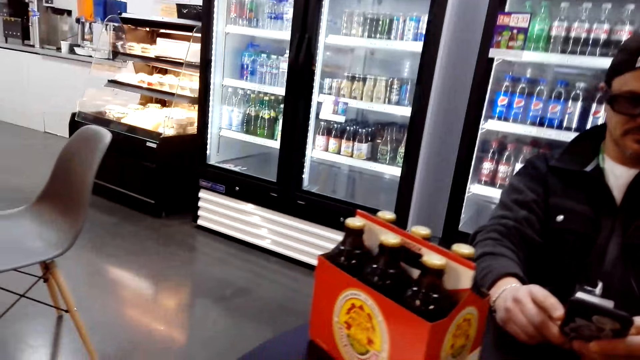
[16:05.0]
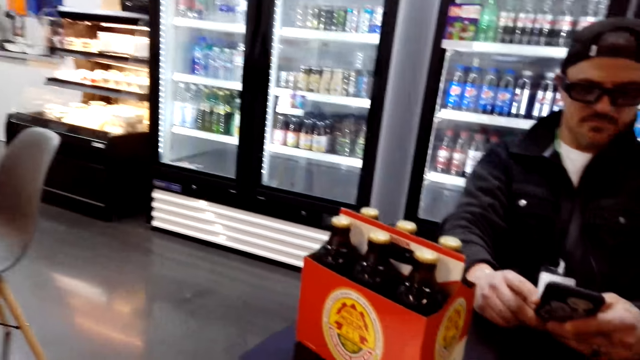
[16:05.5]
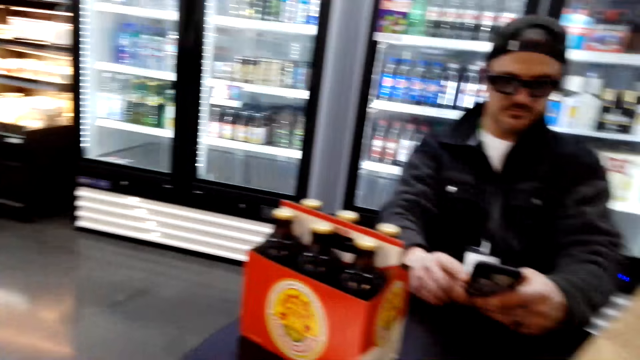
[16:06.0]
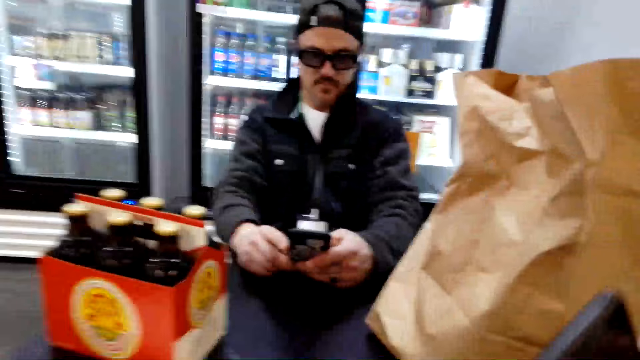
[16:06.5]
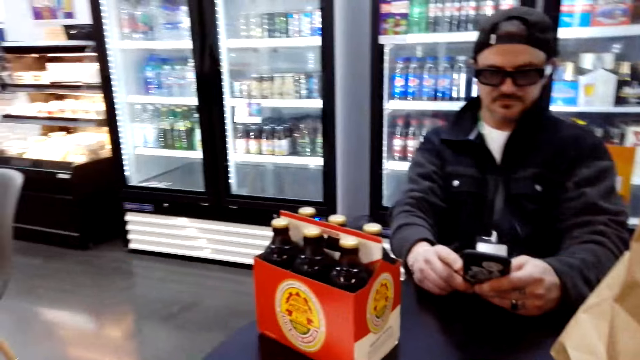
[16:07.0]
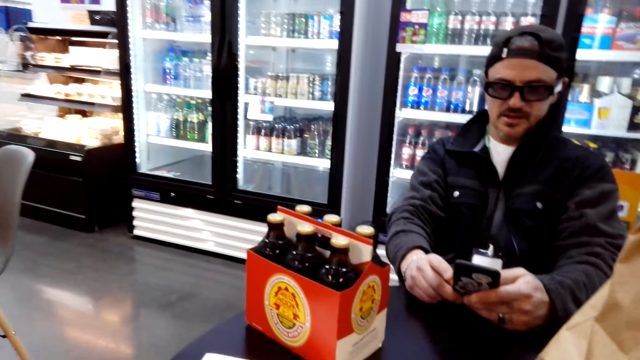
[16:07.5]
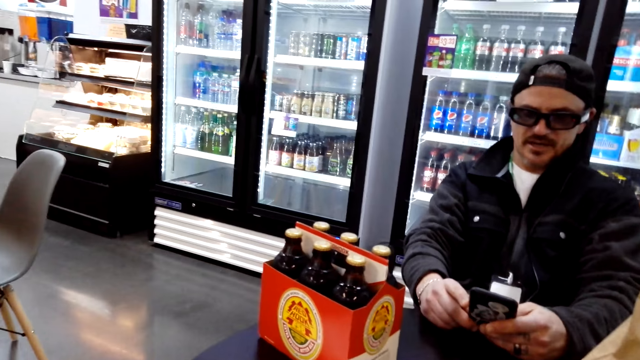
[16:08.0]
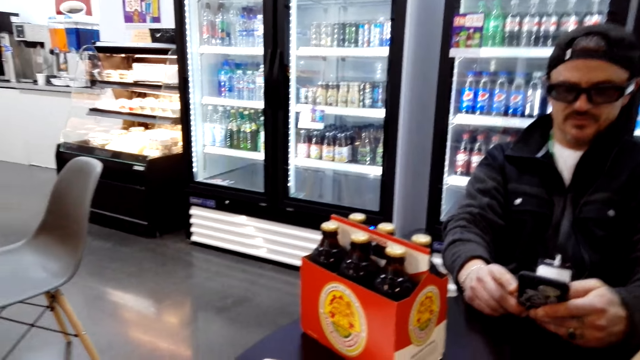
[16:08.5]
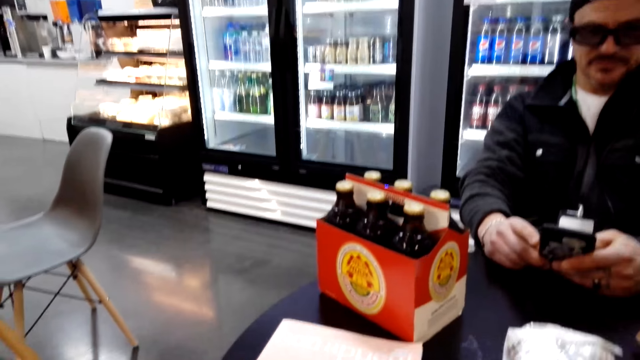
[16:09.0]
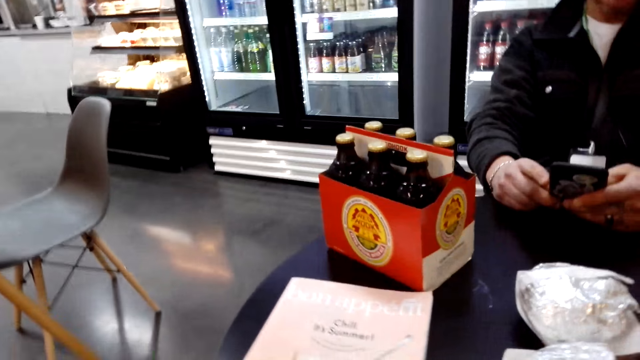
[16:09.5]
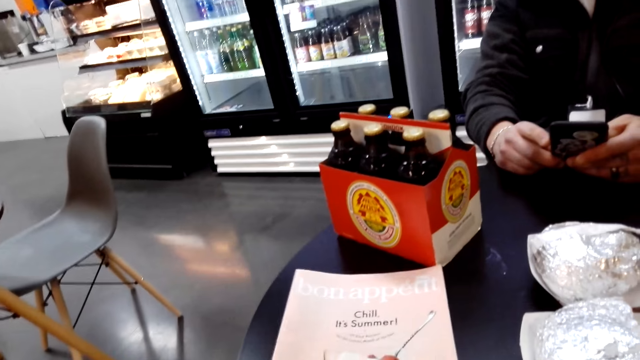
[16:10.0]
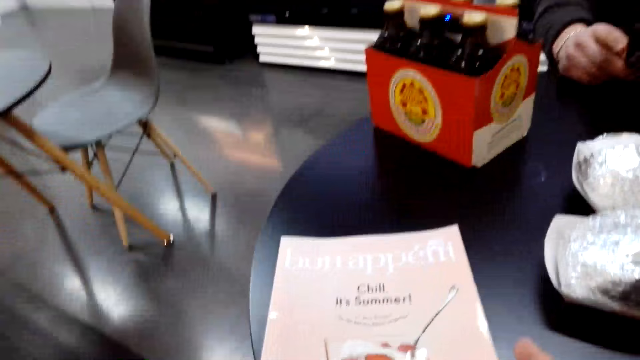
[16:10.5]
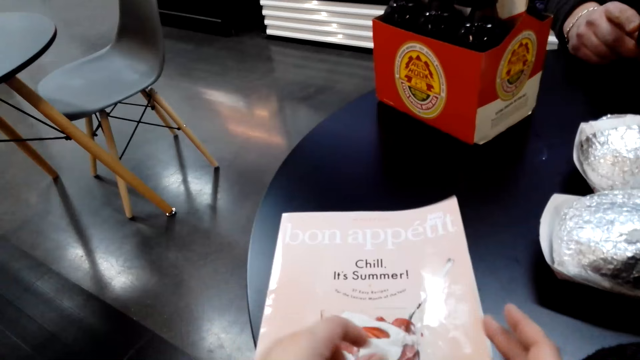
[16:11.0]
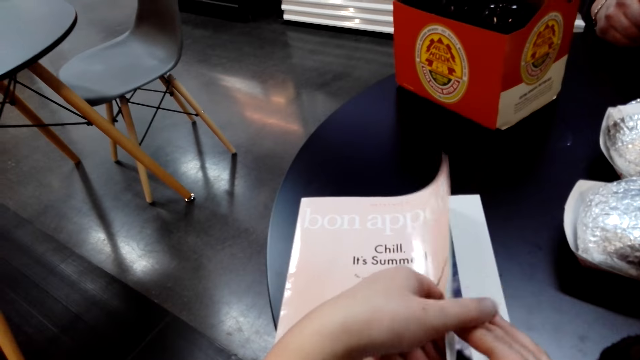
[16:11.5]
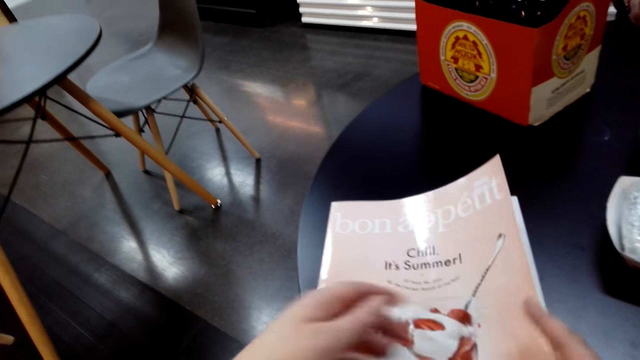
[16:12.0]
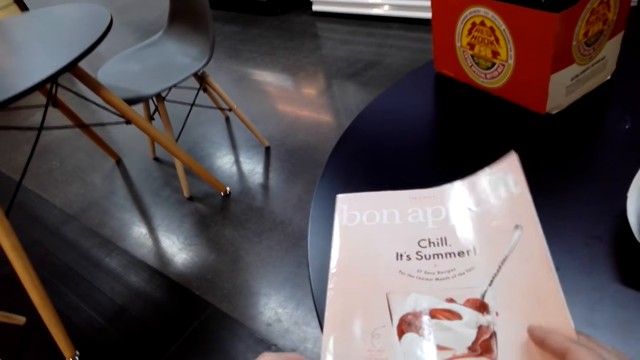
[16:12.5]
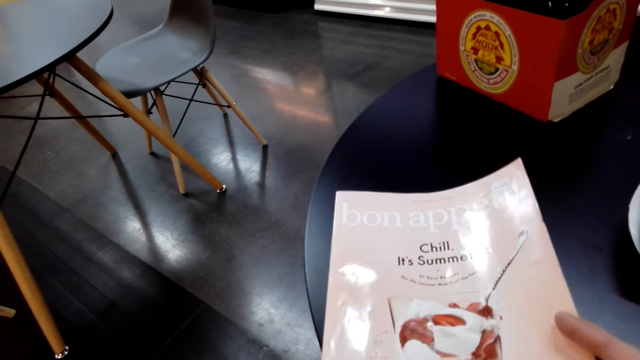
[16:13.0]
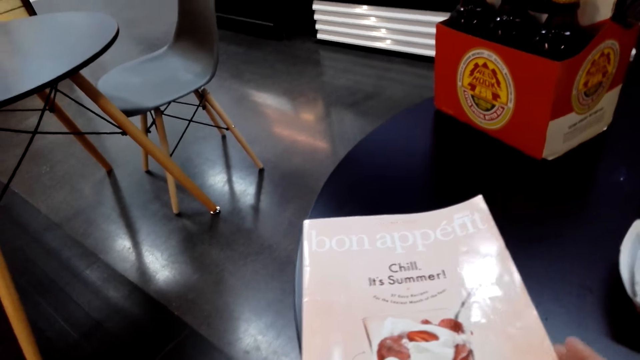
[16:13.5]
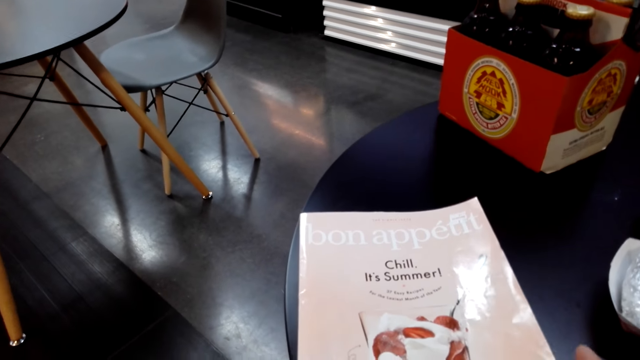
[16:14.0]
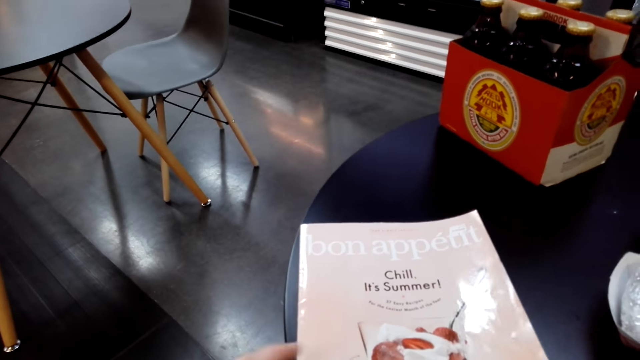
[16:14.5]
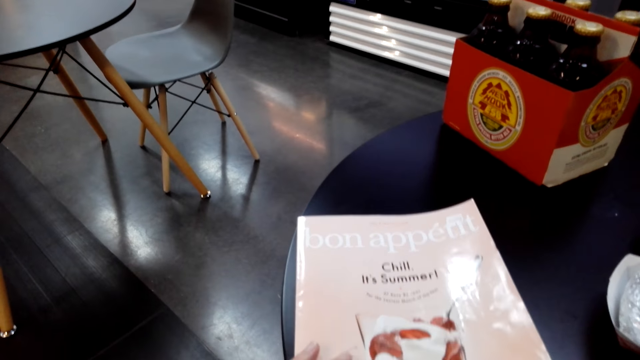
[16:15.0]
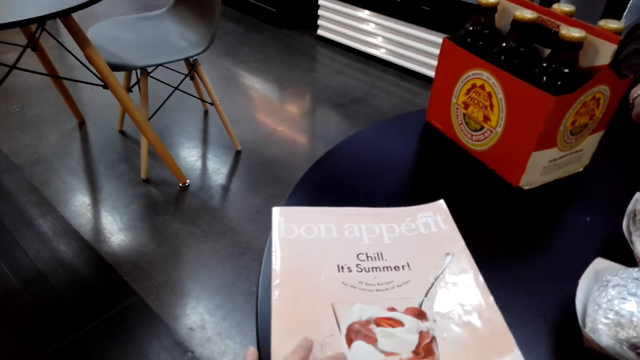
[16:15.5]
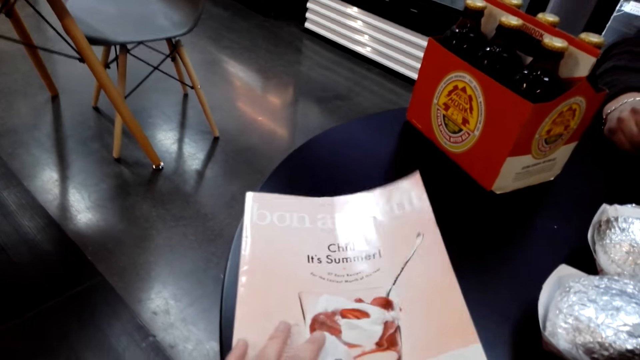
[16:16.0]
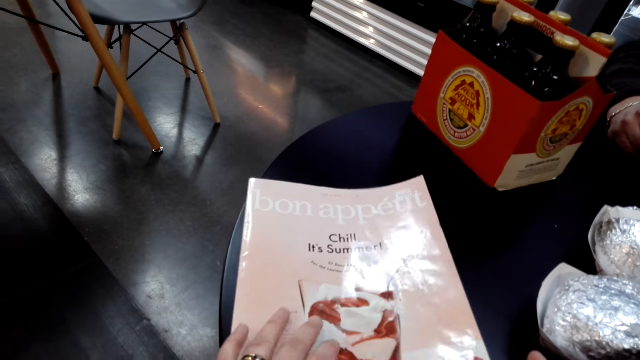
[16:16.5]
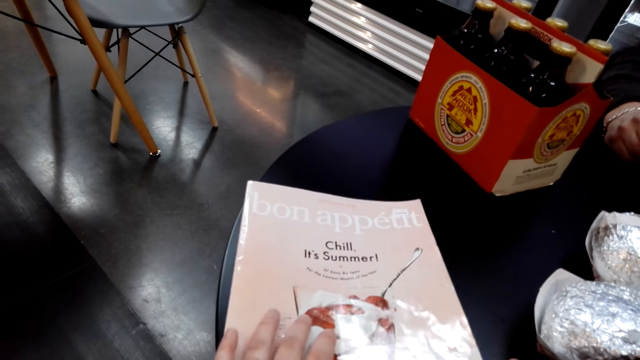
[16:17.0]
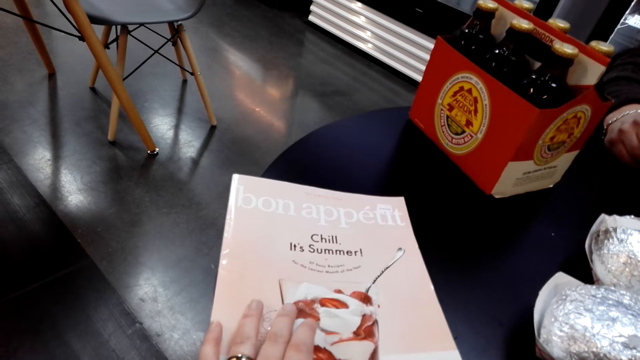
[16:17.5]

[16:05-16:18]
The camera wearer looks around. A man operates a phone. The camera wearer looks around, pulls a book on the table, and touches the book. They pick up the book. They look at the book.

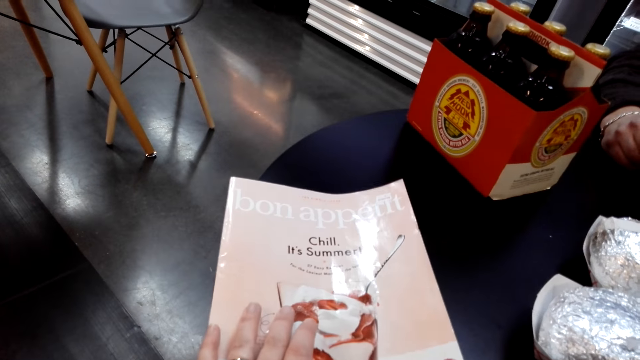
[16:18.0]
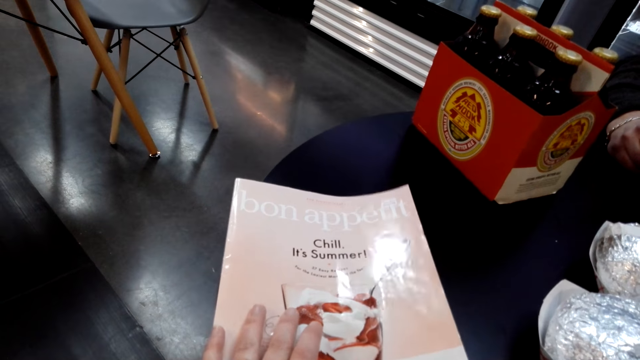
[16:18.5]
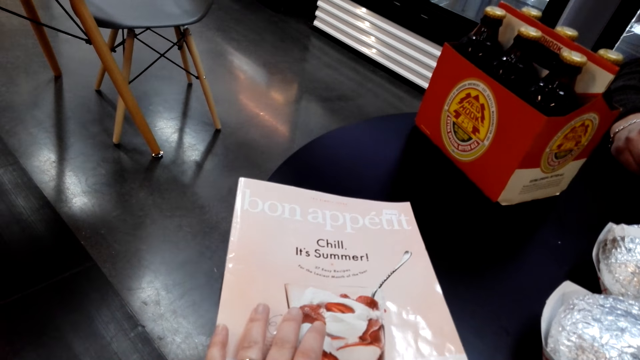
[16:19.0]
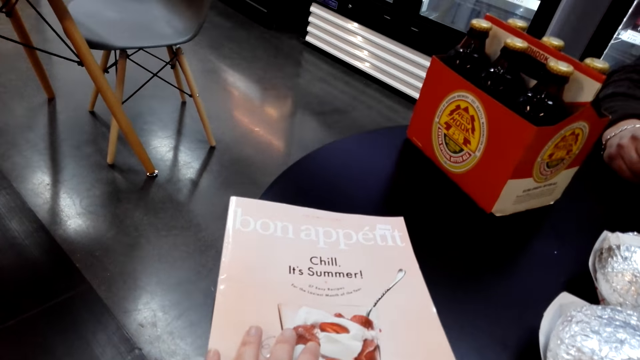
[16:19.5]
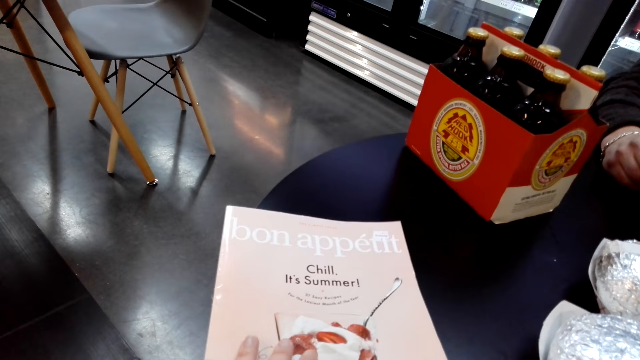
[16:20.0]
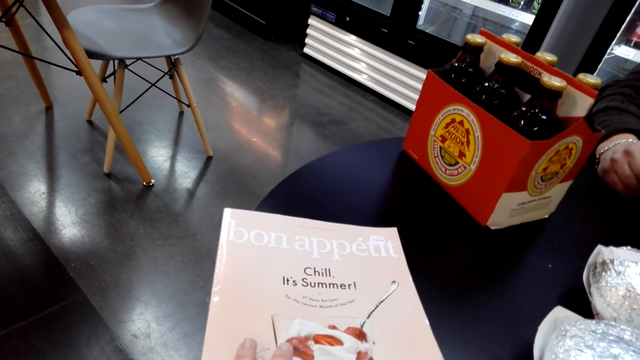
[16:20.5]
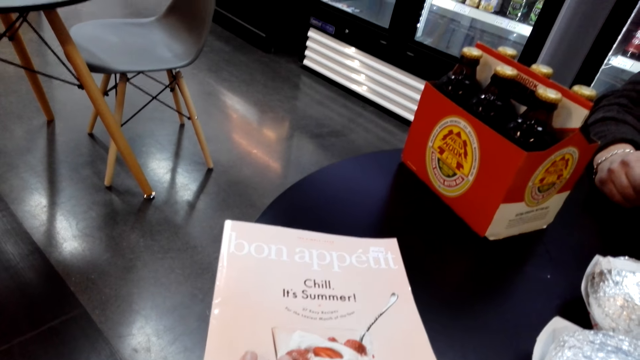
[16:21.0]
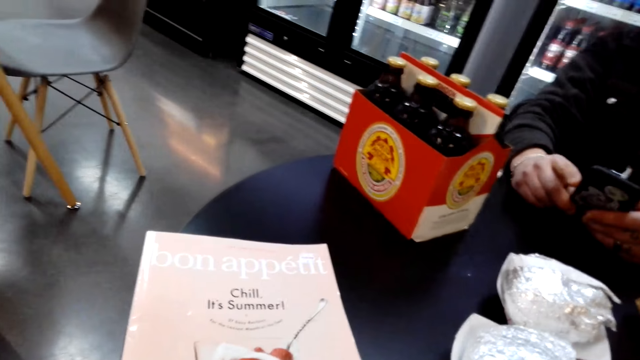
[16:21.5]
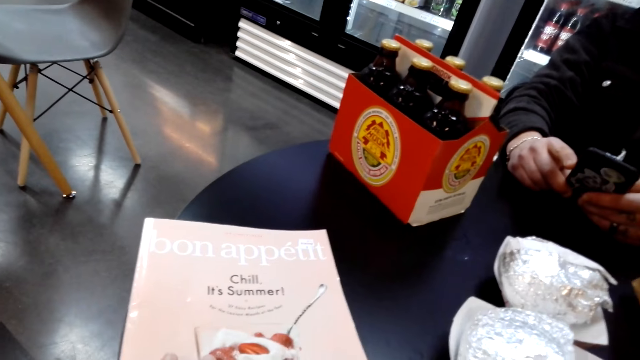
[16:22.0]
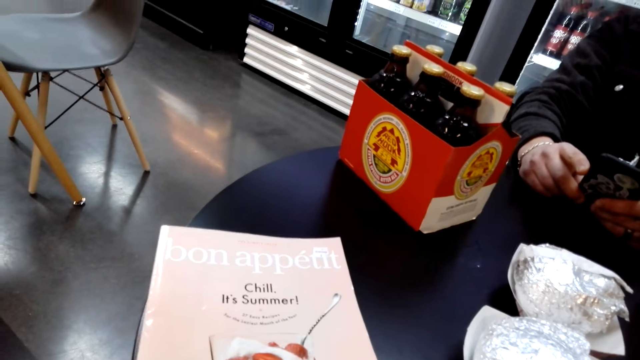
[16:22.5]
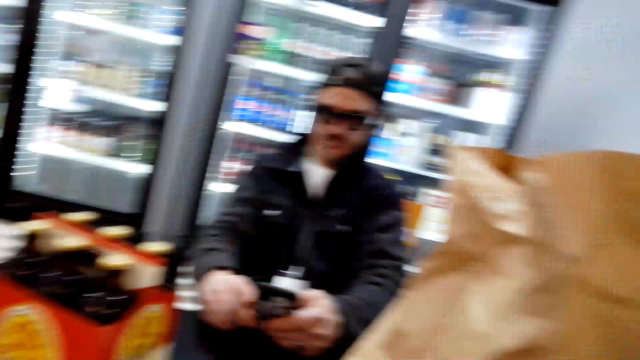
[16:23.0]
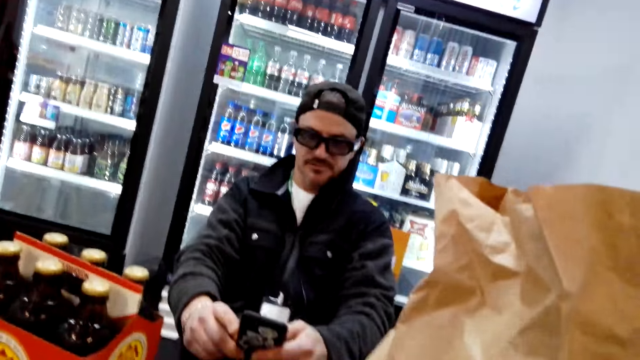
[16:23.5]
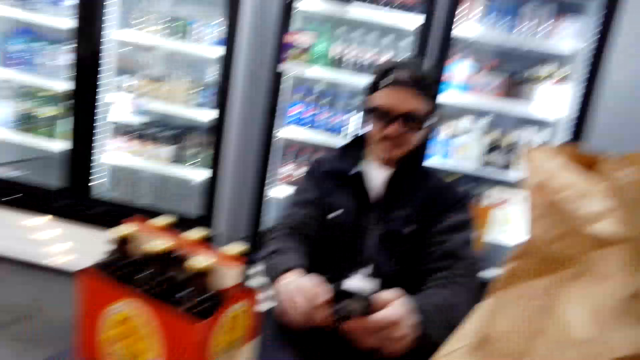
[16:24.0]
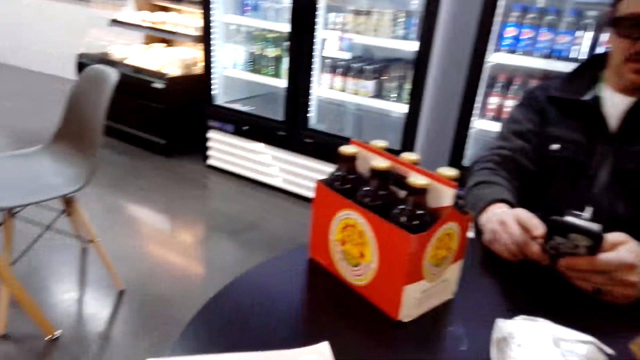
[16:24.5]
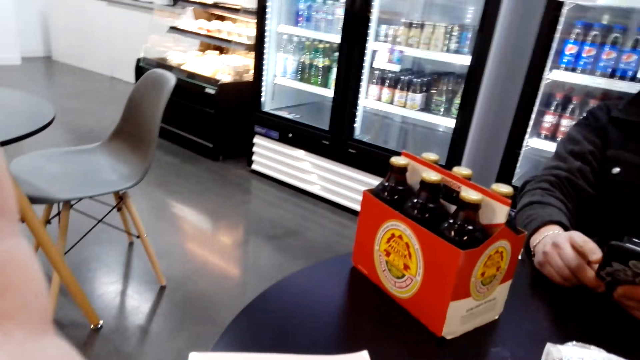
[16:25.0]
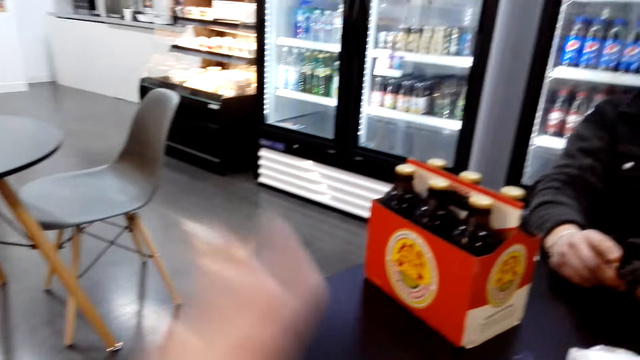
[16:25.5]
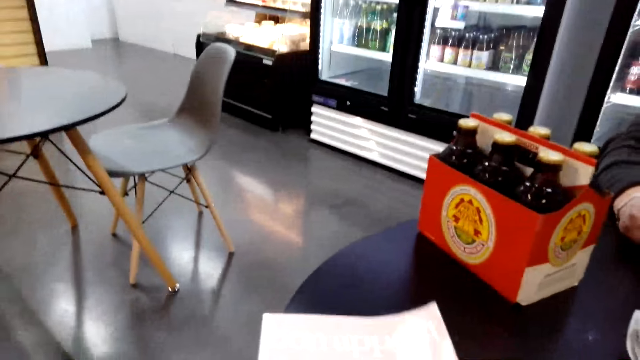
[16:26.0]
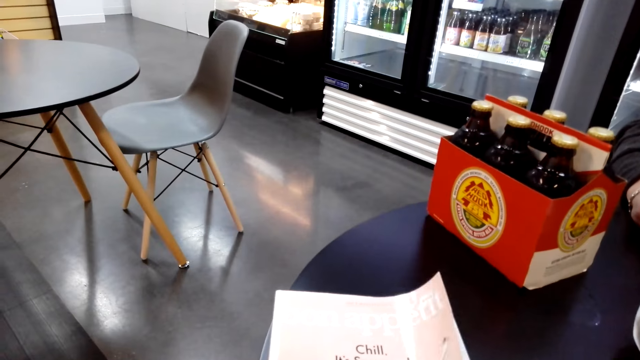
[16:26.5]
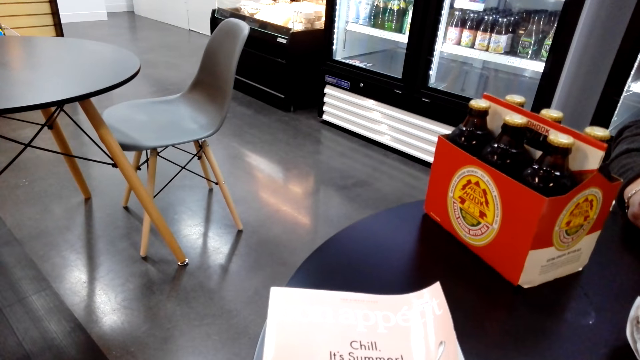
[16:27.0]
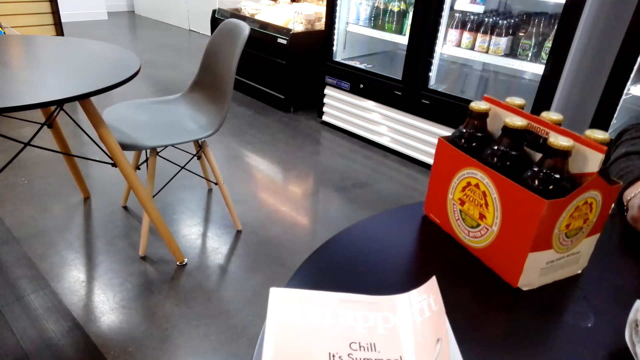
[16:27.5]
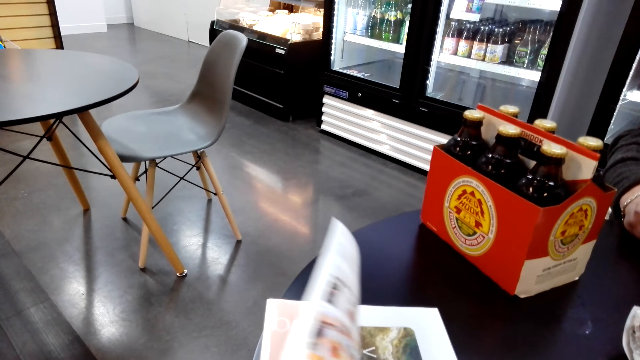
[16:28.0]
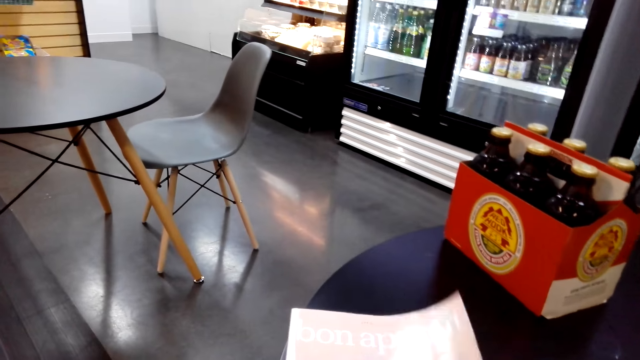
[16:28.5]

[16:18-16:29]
The camera wearer looks at the man. They adjust the camera. They peruse the book. They flip a page.
